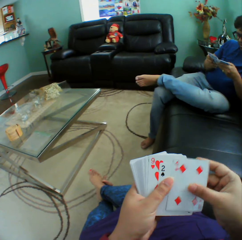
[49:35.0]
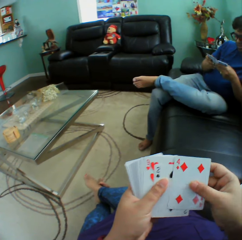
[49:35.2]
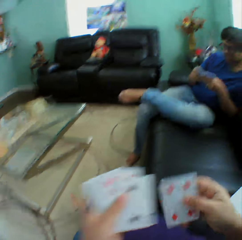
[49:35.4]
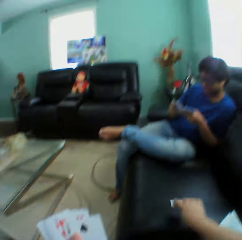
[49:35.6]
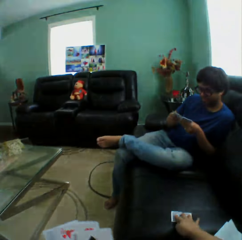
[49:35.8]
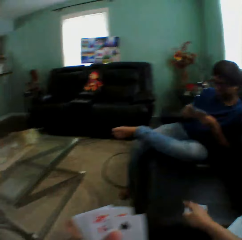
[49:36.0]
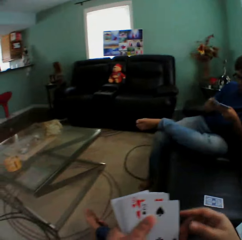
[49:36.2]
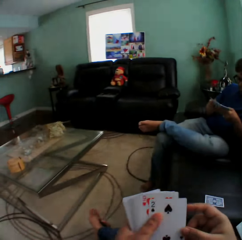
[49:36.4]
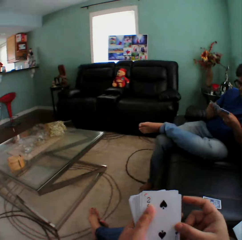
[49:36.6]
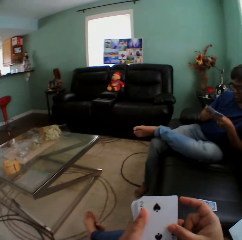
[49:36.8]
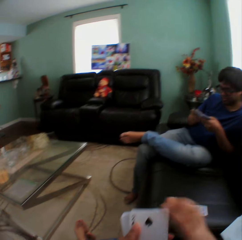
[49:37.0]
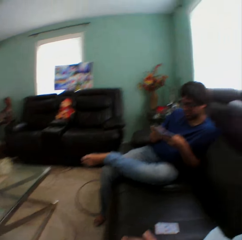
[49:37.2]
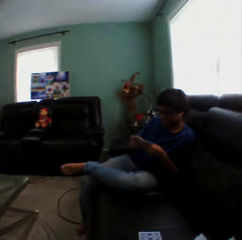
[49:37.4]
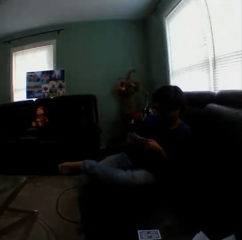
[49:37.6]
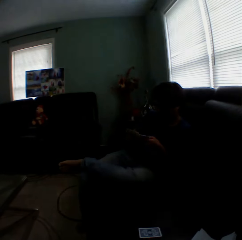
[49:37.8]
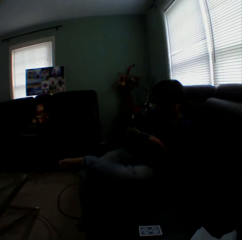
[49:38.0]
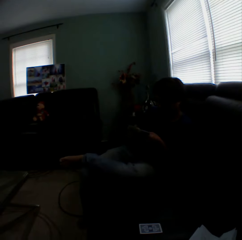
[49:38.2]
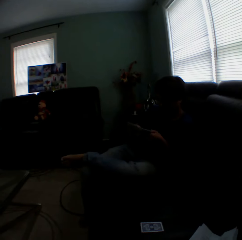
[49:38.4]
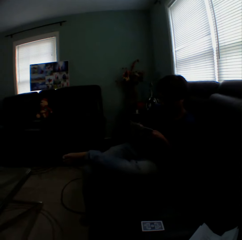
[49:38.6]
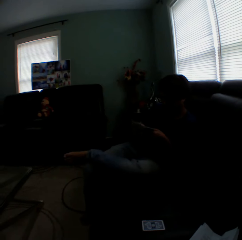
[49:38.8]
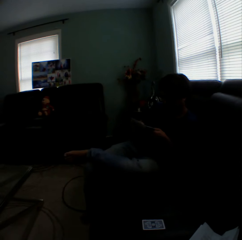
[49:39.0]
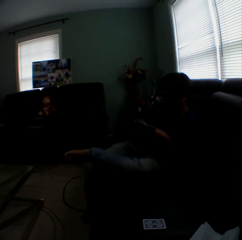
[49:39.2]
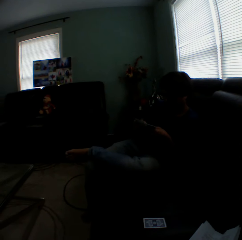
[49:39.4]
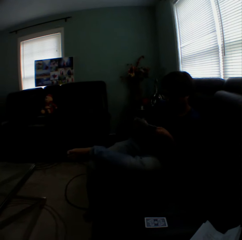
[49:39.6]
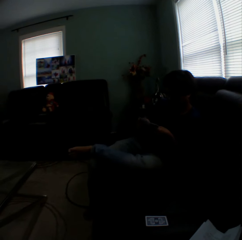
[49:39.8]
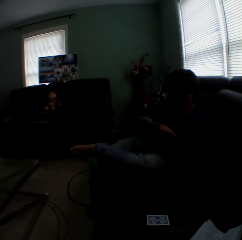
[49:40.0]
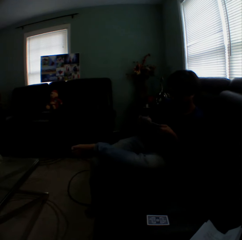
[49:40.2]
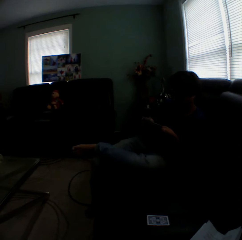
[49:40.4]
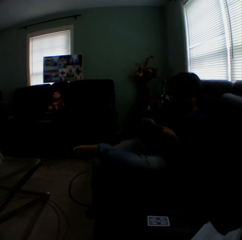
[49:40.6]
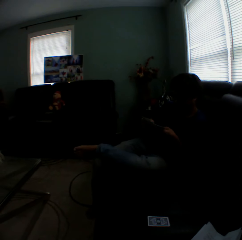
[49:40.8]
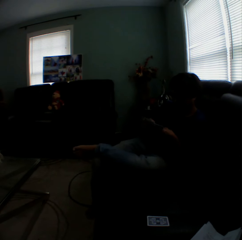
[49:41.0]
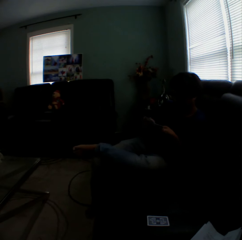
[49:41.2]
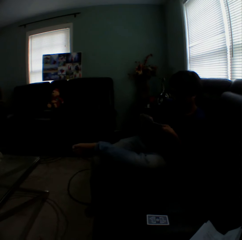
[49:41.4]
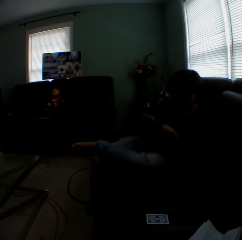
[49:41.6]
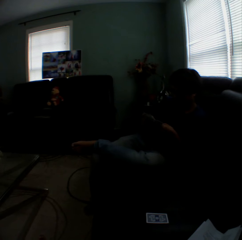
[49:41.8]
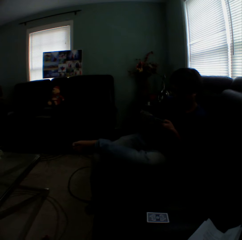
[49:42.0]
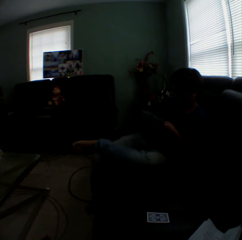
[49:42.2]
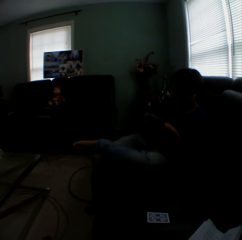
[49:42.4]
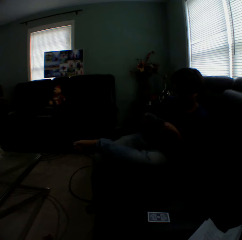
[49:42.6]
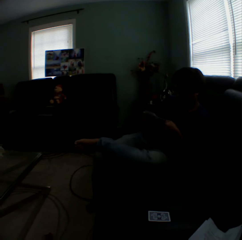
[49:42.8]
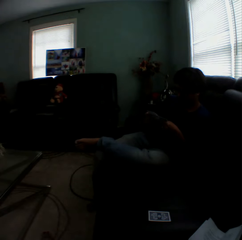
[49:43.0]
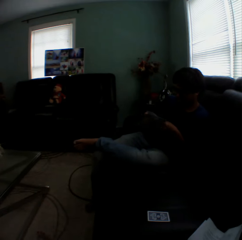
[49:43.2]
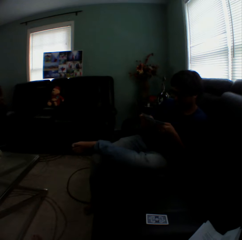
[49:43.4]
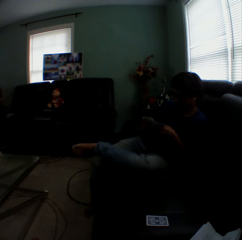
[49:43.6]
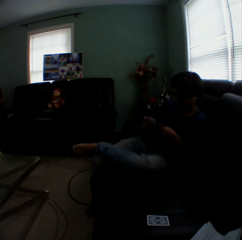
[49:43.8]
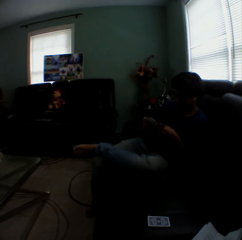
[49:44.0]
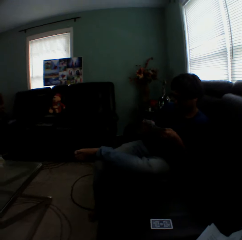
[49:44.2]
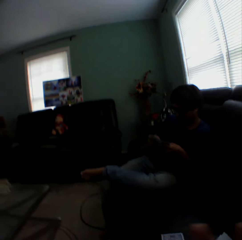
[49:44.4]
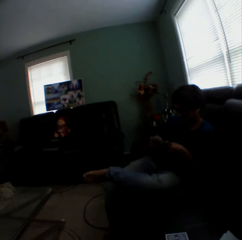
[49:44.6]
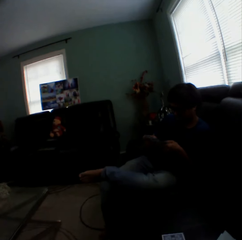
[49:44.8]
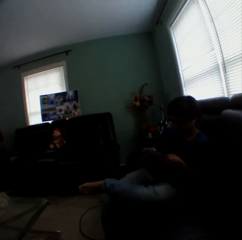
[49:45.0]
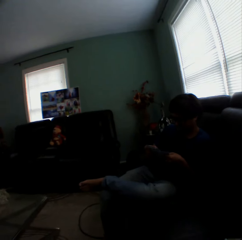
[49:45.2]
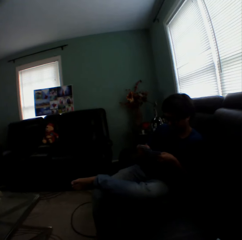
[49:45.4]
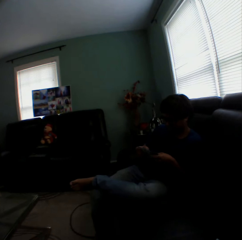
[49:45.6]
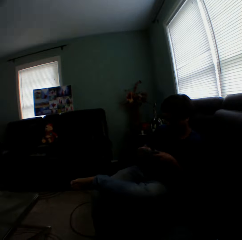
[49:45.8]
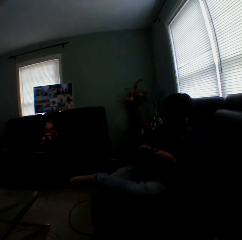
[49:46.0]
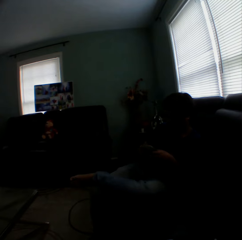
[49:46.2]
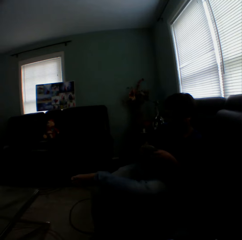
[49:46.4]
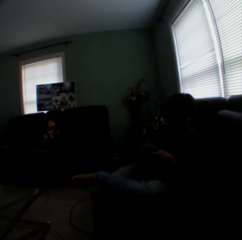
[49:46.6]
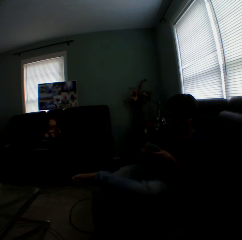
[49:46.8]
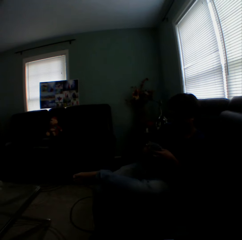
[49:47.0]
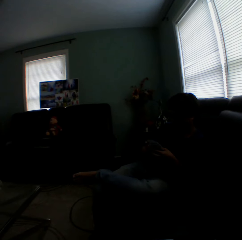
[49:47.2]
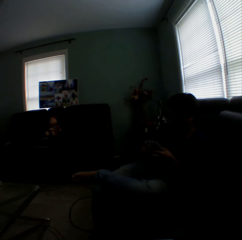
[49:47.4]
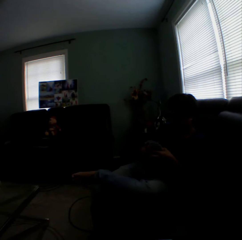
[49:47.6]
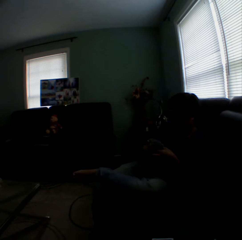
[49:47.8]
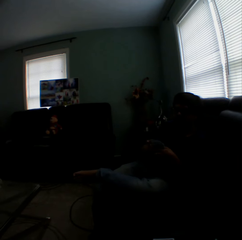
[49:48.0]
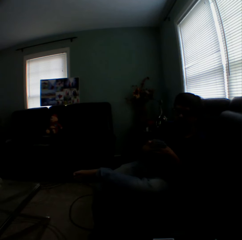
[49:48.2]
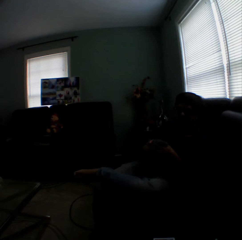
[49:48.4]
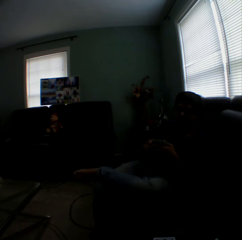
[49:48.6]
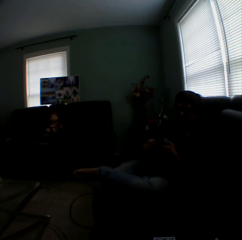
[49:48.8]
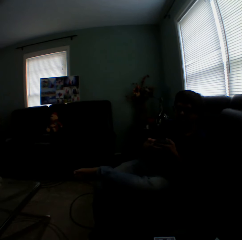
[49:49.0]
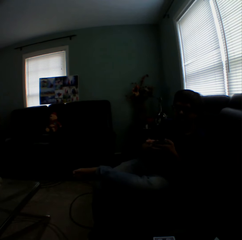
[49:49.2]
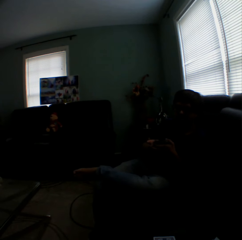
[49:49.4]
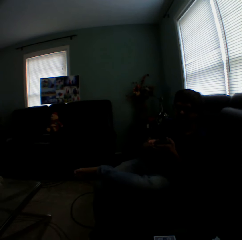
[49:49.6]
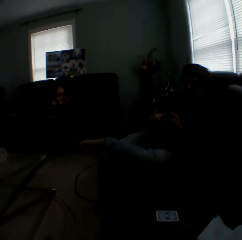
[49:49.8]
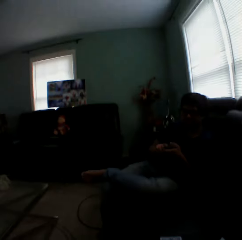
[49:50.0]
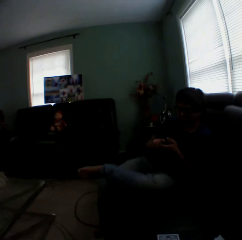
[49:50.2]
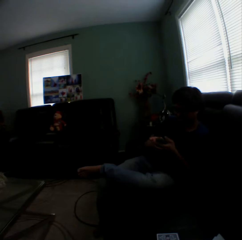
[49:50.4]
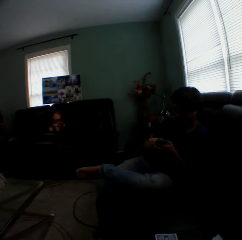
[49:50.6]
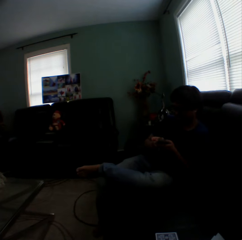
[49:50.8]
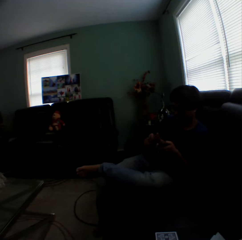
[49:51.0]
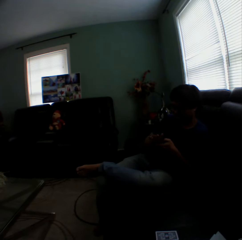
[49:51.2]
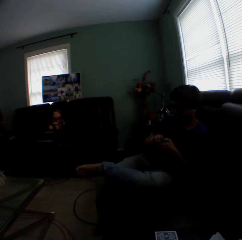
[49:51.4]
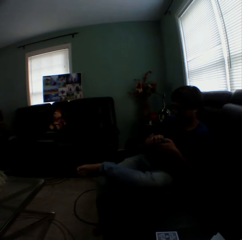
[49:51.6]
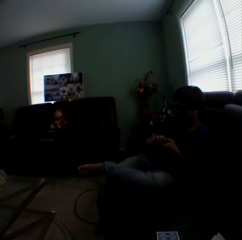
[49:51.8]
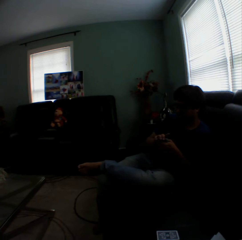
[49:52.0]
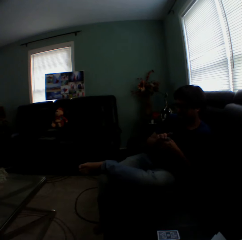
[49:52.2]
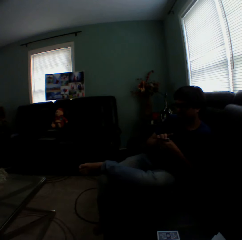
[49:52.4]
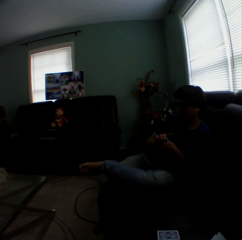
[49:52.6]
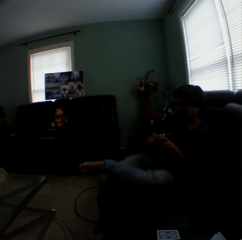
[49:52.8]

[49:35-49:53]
The camera wearer puts a card on the couch. They play the card game with a man. The man talks to the camera wearer.

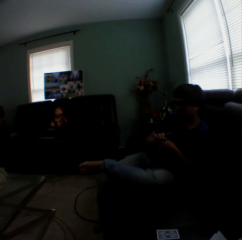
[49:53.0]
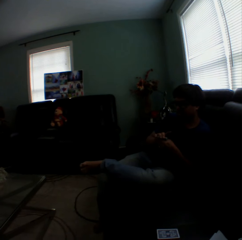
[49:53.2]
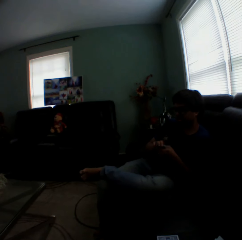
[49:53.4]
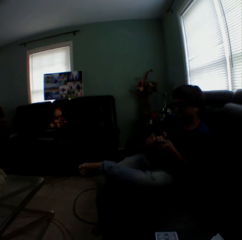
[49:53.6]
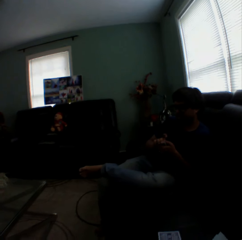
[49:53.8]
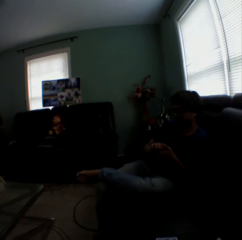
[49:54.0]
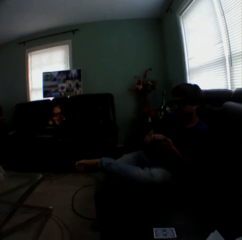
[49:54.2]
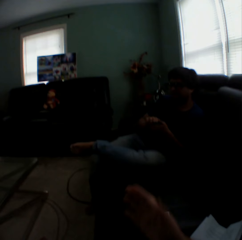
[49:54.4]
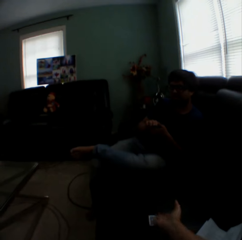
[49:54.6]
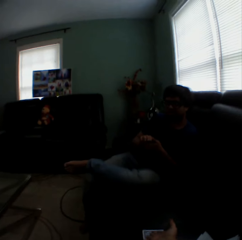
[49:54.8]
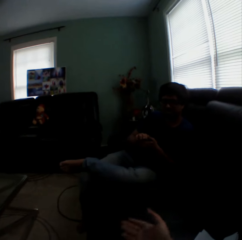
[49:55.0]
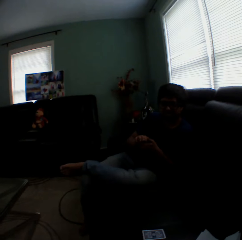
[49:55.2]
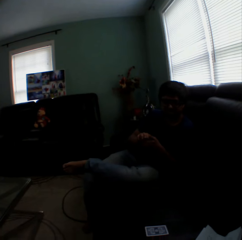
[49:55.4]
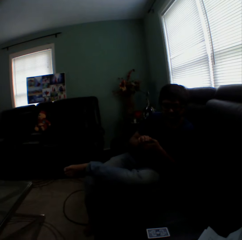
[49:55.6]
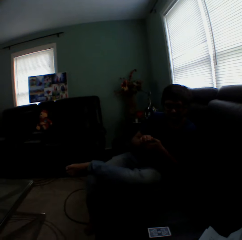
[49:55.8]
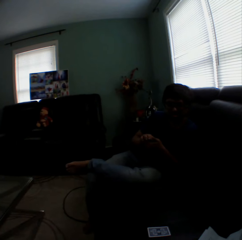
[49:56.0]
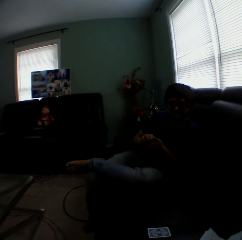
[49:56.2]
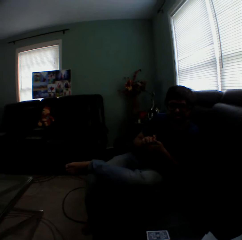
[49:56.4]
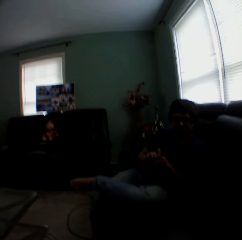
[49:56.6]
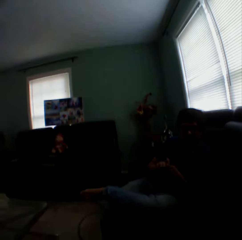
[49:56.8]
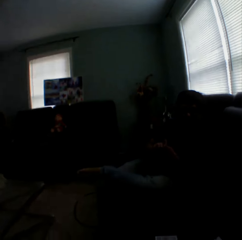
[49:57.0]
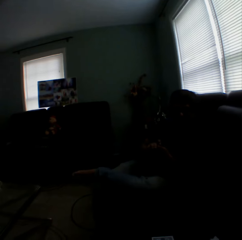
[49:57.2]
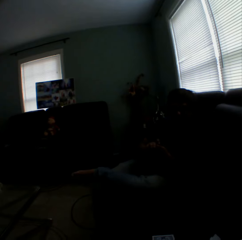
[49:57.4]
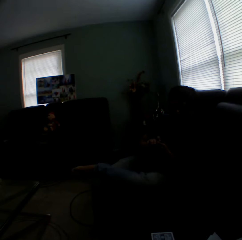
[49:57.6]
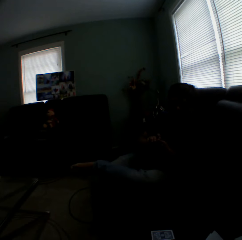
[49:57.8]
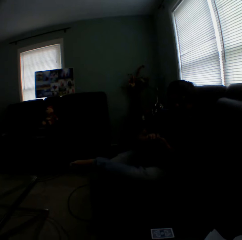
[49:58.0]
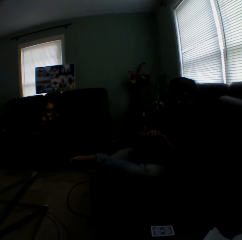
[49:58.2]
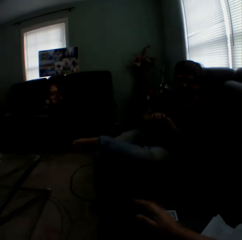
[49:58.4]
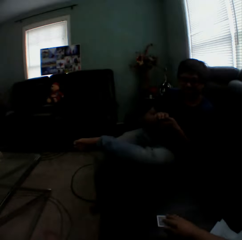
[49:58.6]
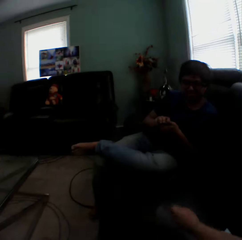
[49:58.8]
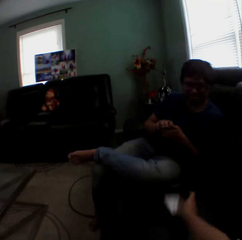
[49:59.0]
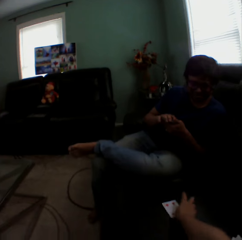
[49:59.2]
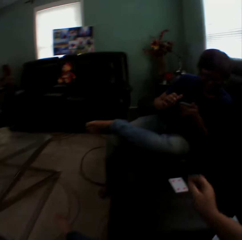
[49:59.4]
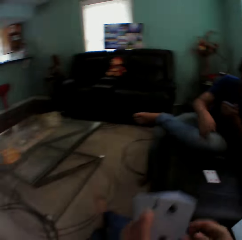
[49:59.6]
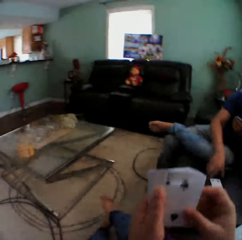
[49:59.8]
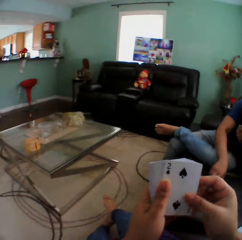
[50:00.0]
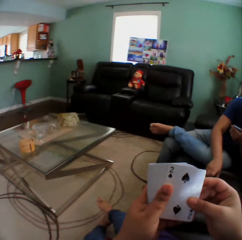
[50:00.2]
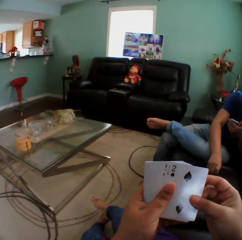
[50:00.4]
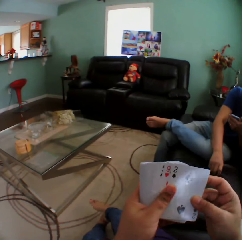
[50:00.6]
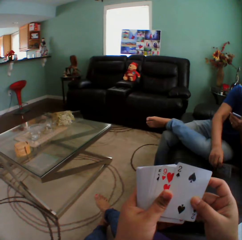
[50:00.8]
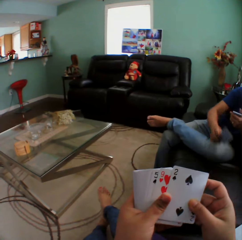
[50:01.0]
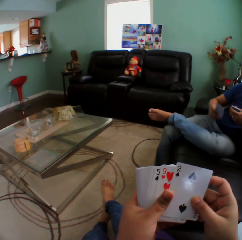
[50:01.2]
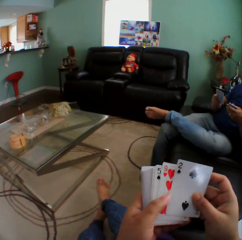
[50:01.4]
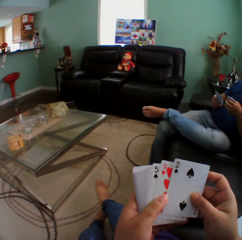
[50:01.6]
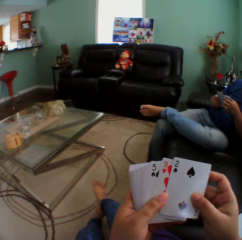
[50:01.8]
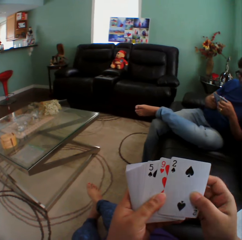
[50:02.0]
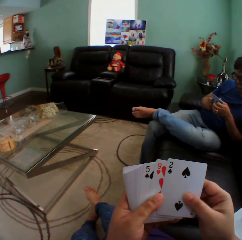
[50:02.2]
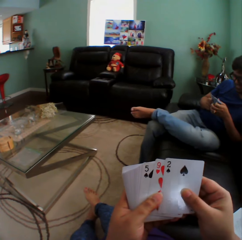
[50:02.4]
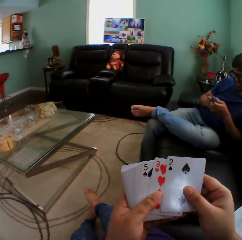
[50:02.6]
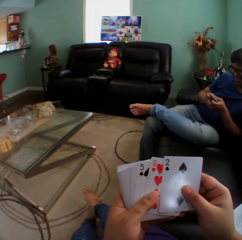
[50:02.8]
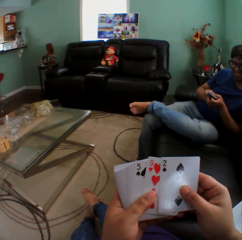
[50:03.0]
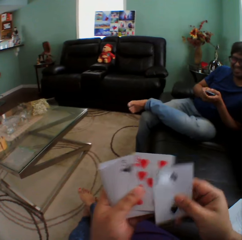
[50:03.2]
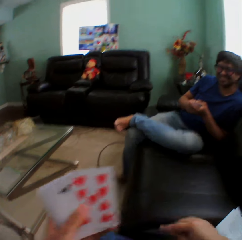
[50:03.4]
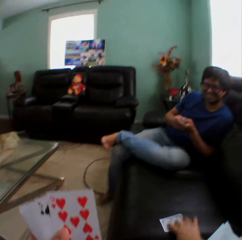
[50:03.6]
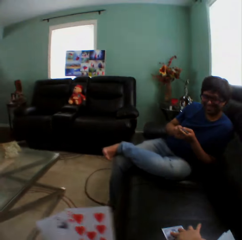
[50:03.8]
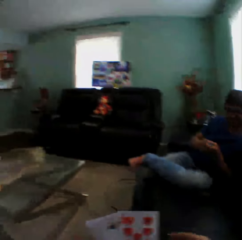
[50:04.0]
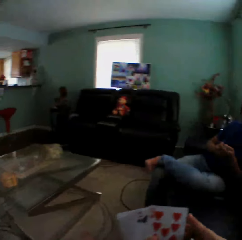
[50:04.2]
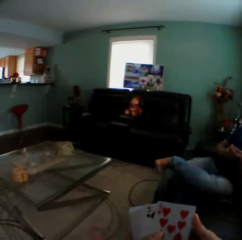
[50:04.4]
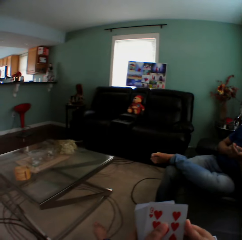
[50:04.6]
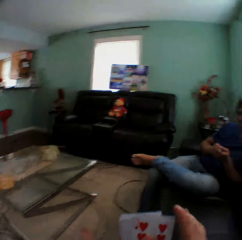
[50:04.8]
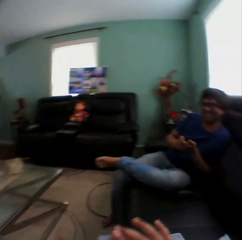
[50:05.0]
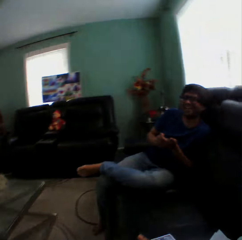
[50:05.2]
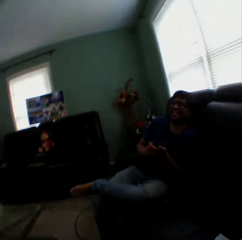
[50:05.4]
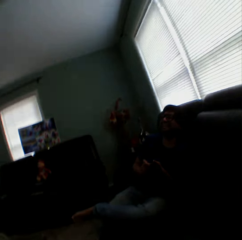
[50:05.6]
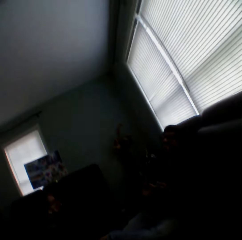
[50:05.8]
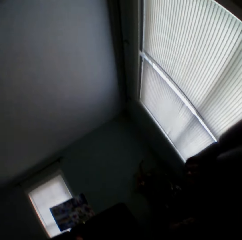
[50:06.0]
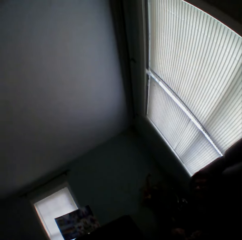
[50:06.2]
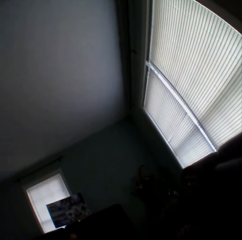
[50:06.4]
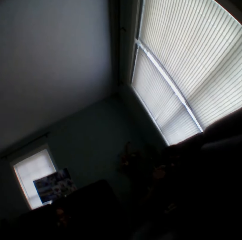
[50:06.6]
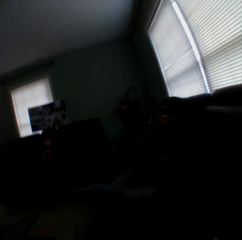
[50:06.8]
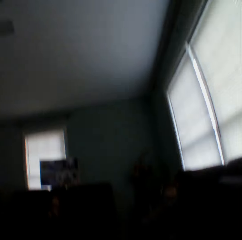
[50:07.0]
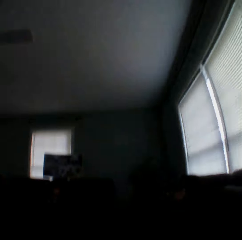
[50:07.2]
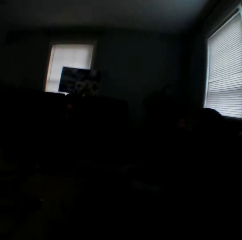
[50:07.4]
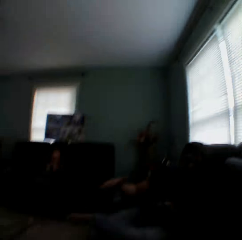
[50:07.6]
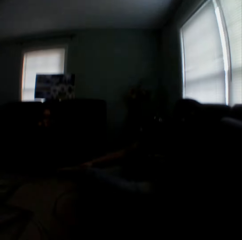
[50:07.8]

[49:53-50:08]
The camera wearer gestures with her hand. She holds the card and puts down the card. A man picks up the card. The camera wearer puts a card on the couch.
